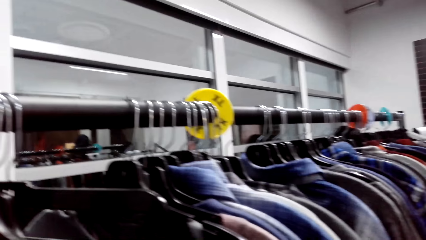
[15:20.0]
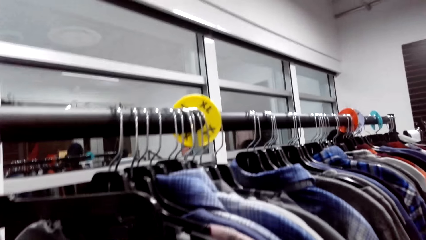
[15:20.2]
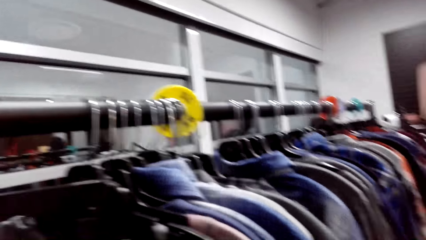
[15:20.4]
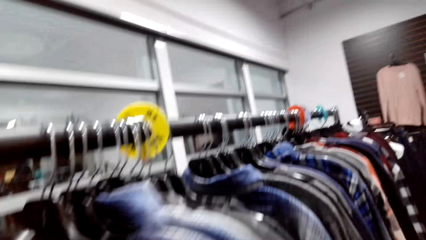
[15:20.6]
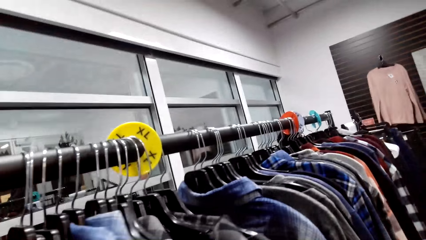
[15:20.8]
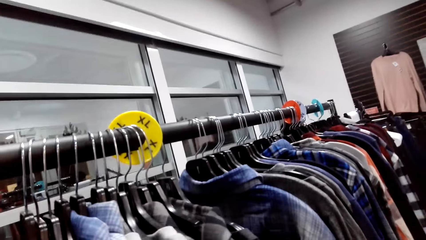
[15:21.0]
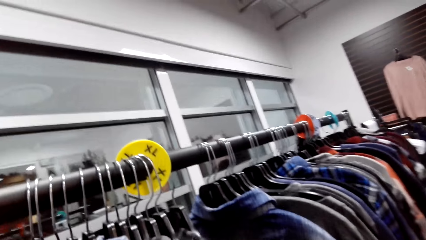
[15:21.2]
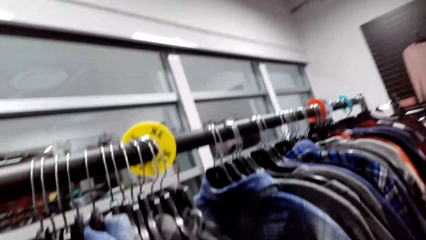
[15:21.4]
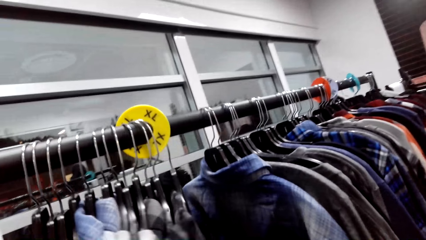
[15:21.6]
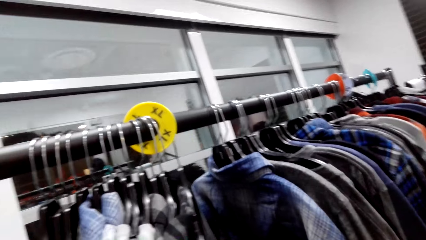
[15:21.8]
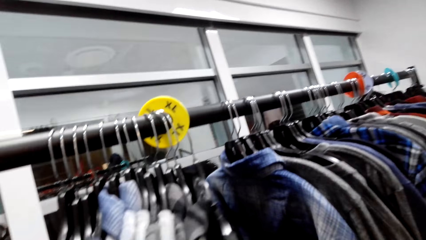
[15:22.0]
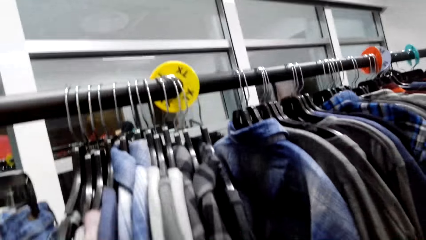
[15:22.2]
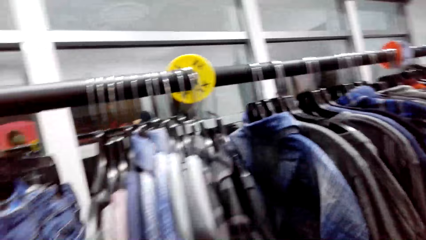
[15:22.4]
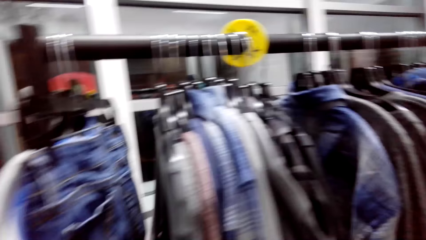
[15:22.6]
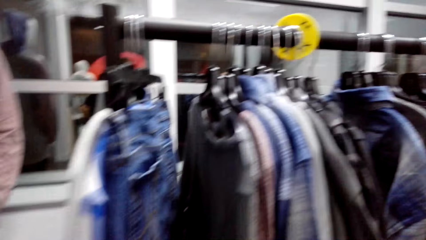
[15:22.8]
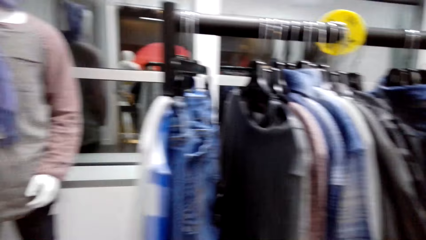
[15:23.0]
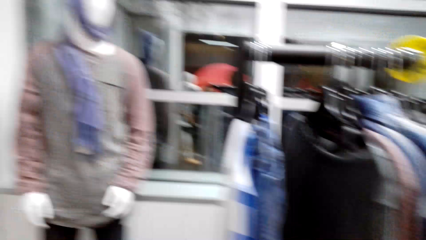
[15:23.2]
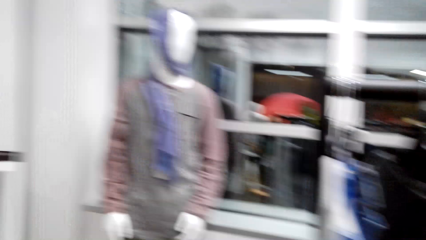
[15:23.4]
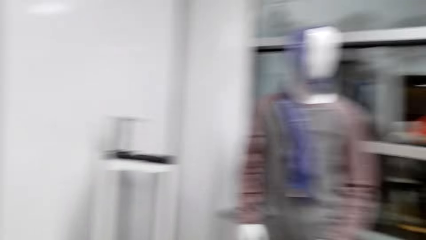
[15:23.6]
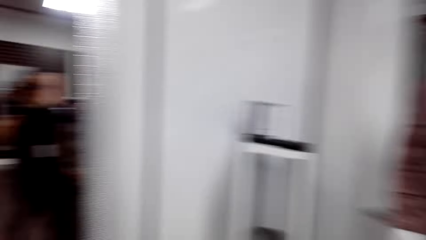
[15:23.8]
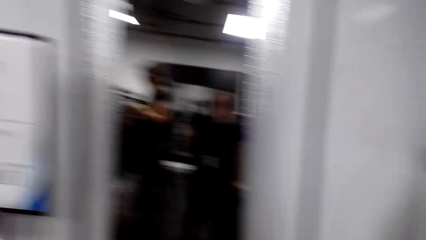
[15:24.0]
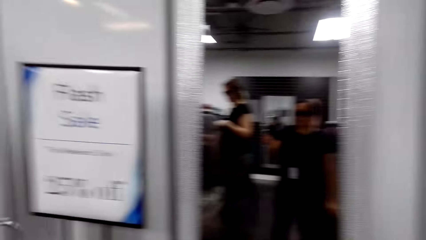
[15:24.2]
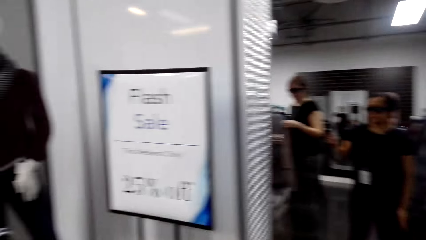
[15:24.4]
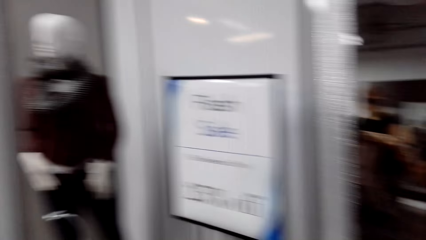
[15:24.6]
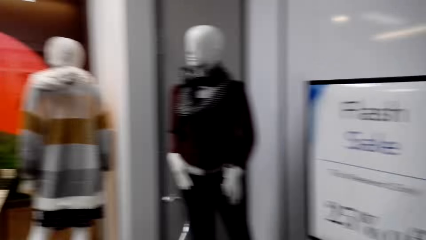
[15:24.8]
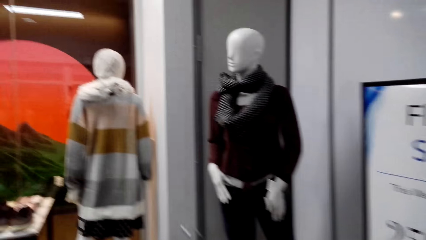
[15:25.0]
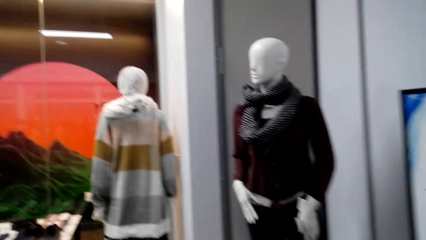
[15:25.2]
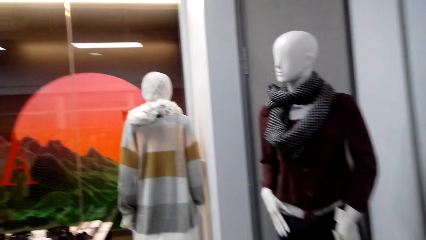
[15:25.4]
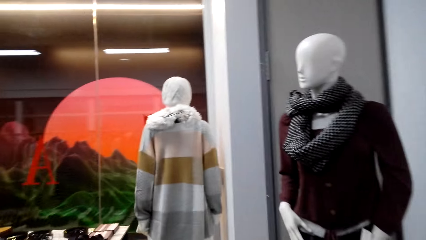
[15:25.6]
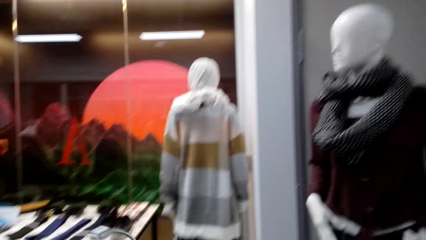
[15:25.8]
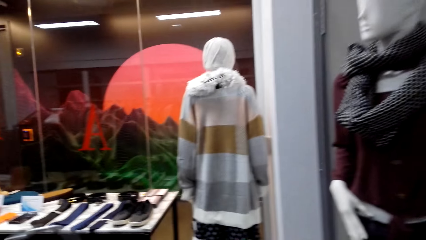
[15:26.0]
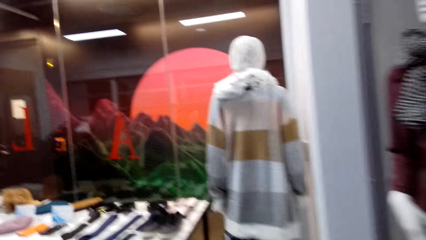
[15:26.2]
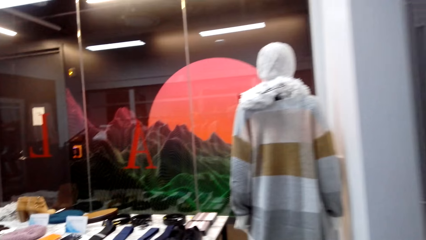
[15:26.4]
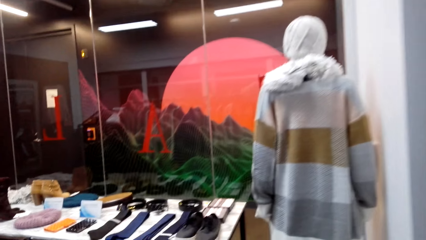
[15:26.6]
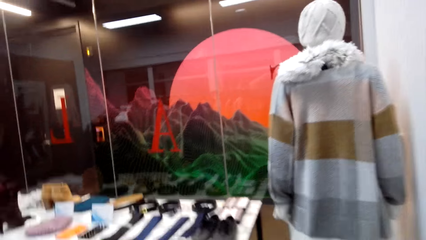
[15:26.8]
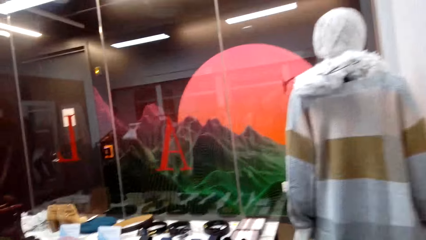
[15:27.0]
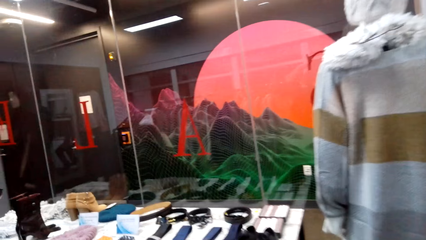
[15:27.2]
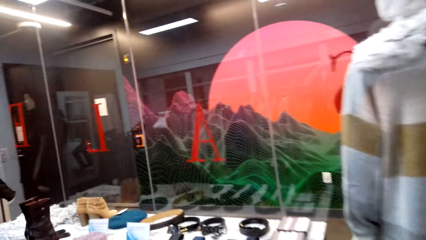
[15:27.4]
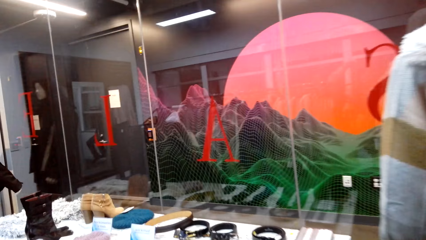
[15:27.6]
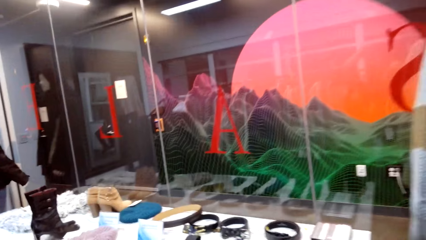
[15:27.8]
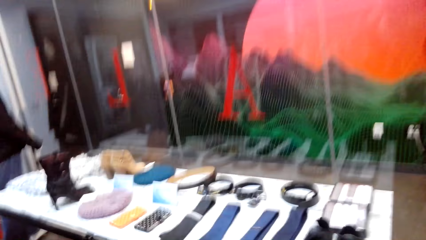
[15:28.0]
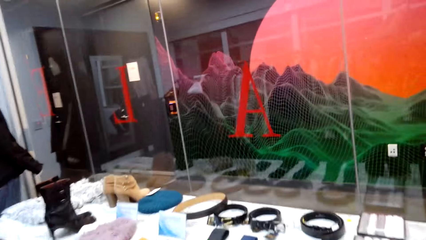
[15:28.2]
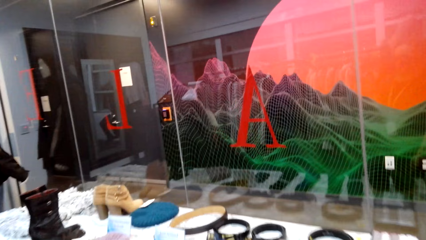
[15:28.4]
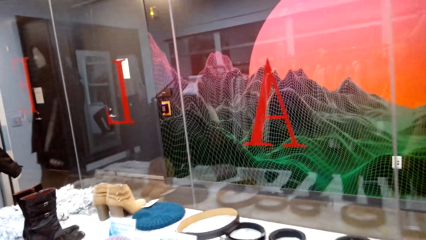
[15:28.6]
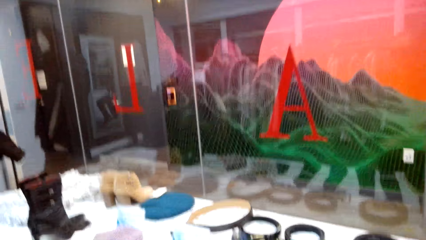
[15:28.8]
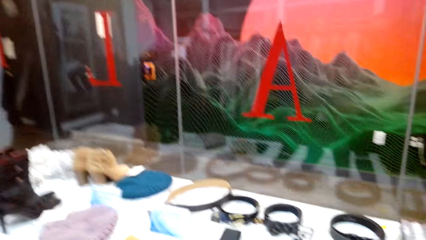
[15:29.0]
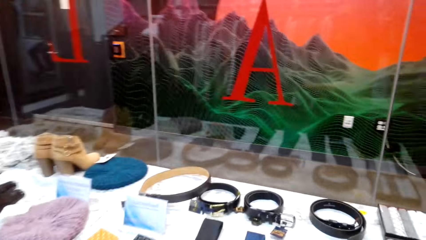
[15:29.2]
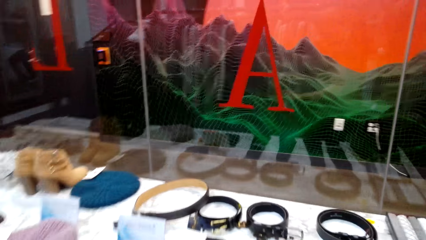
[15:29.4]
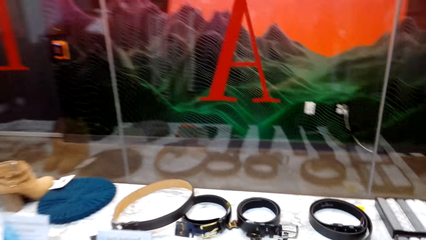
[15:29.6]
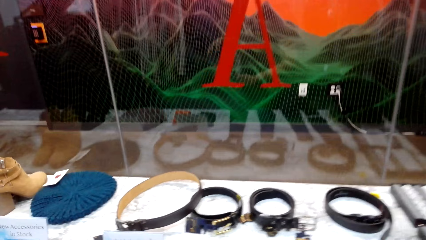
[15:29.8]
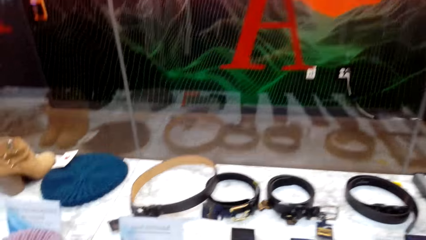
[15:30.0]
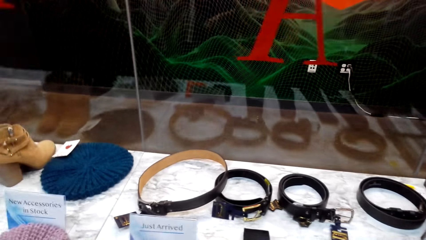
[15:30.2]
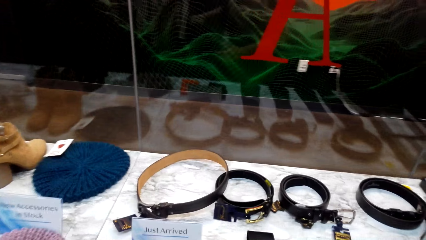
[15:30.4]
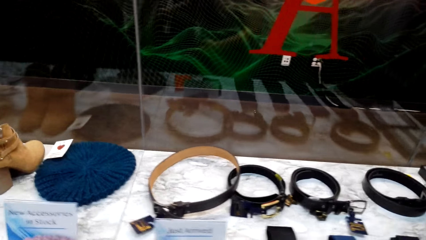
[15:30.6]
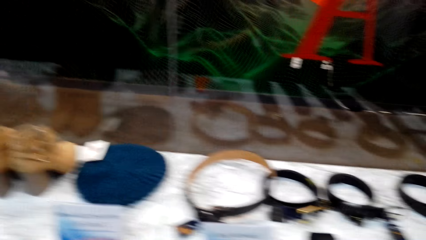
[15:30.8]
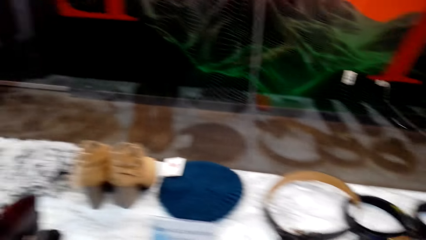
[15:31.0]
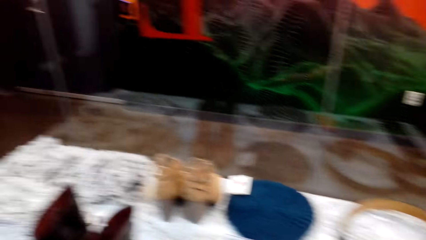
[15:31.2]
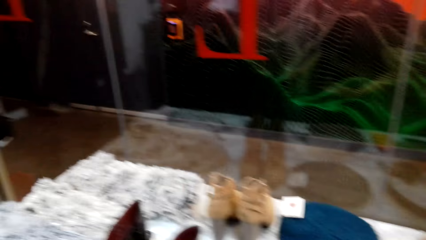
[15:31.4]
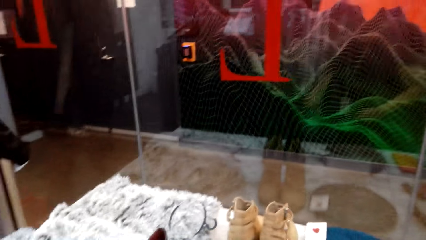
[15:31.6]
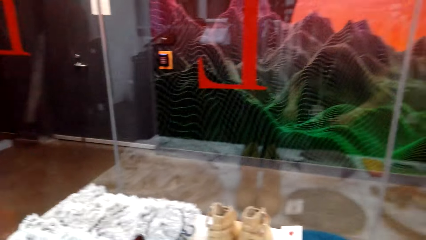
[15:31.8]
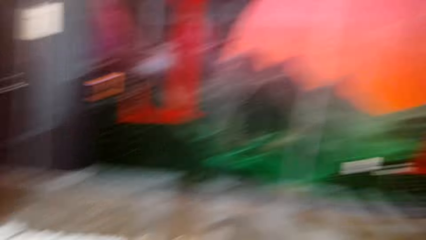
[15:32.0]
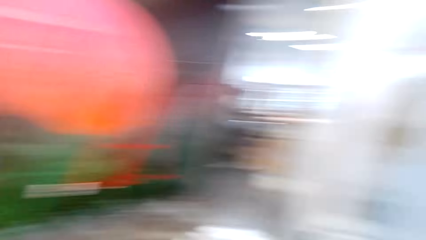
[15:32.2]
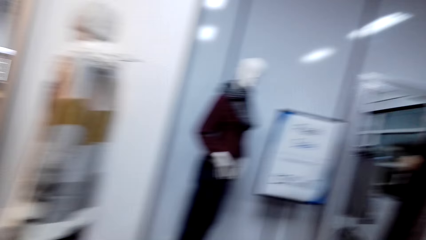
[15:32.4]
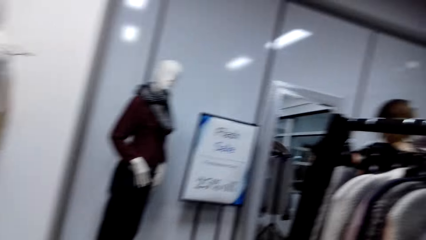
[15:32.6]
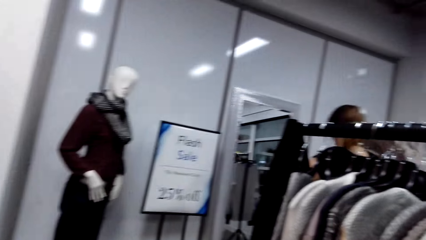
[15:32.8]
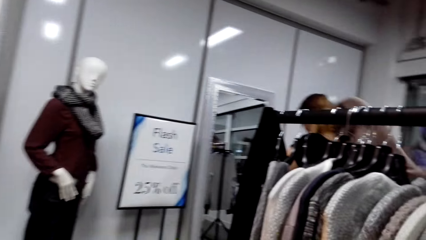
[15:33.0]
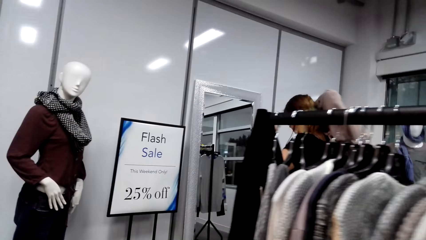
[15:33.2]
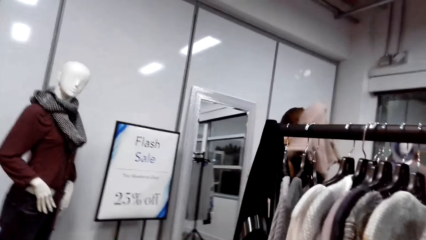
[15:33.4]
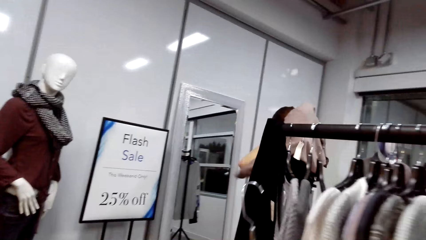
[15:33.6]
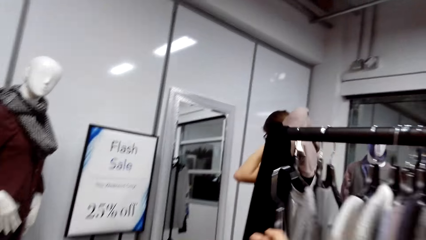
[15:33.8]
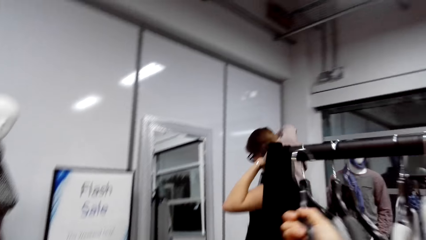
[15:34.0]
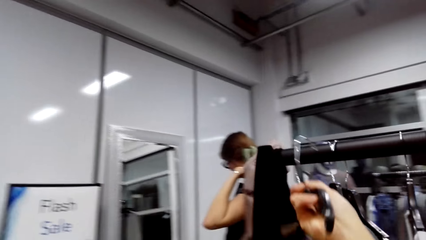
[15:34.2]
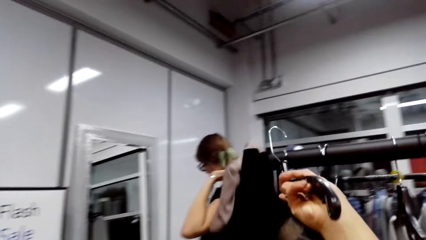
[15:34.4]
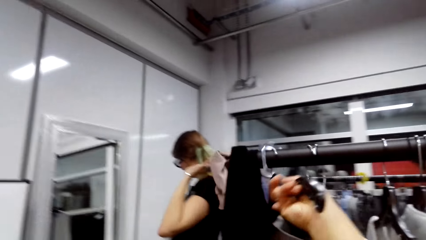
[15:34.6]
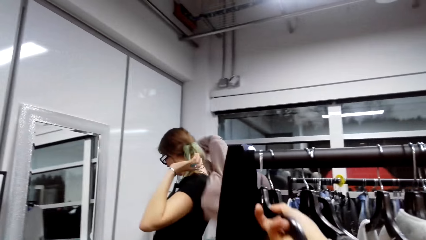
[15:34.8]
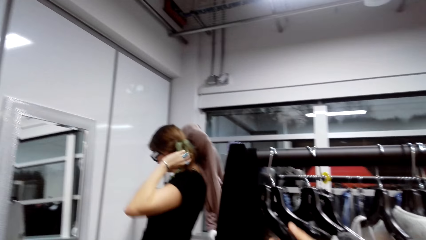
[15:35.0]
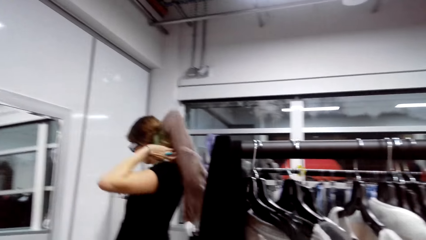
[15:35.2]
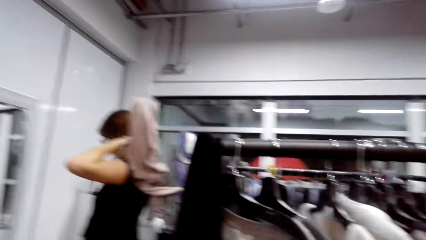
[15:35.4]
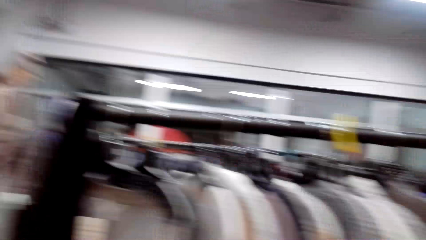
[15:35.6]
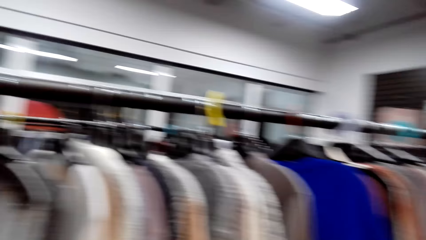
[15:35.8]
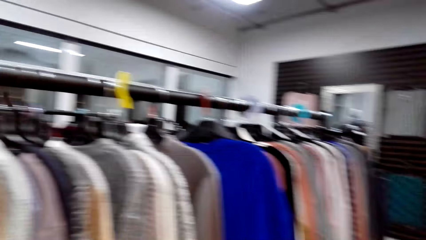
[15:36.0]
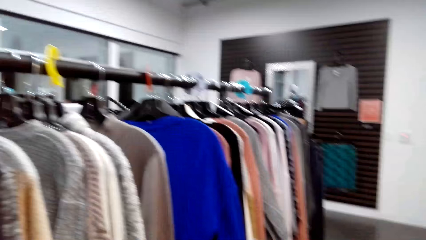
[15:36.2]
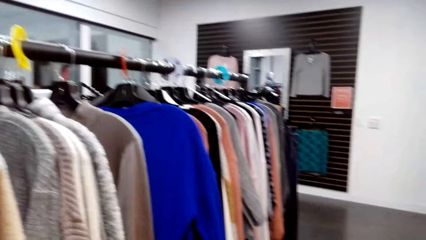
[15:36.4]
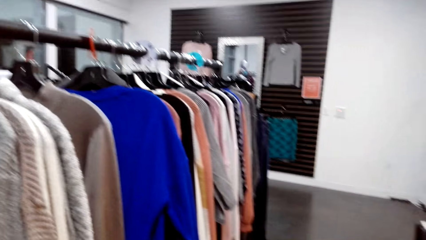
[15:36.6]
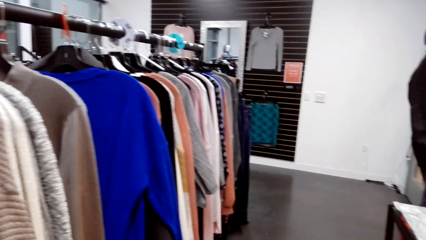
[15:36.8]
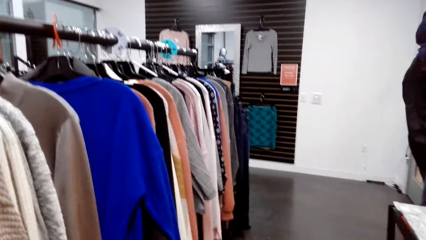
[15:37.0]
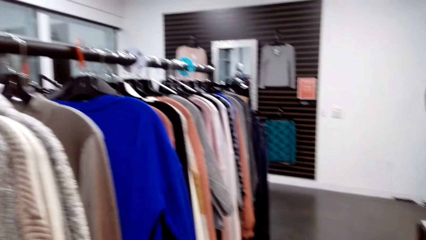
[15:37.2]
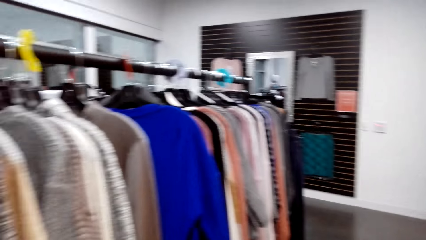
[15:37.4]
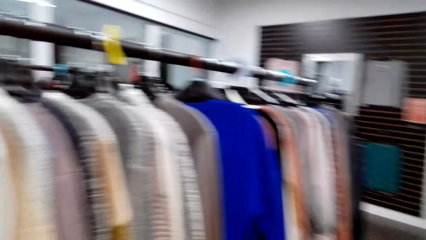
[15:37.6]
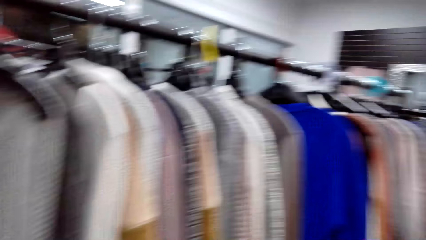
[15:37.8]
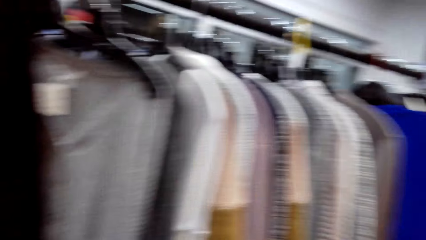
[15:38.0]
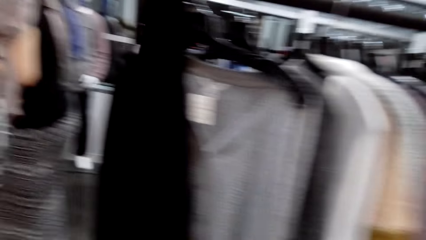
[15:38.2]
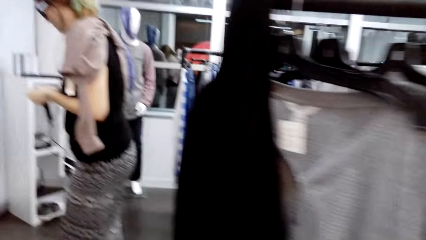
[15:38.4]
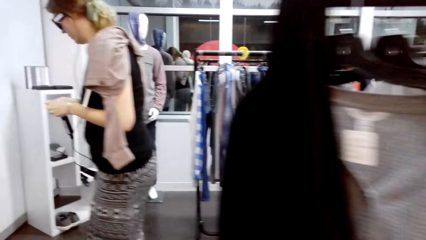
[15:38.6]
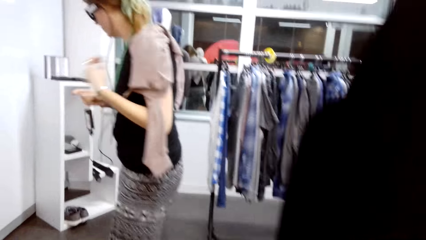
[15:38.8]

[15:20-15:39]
A man talks. The camera wearer talks. The man talks. The camera wearer walks. They talk. They look around. They put the clothes hanger on the clothes stand. A woman puts on the sweater.
